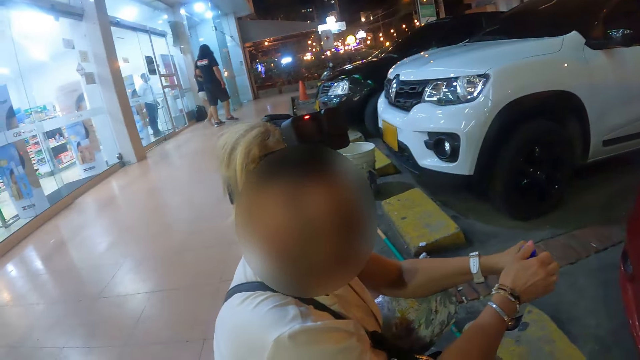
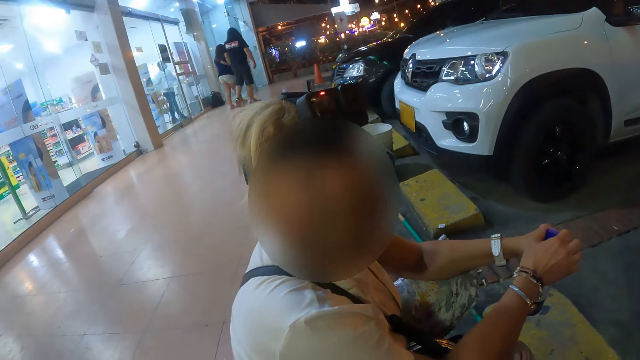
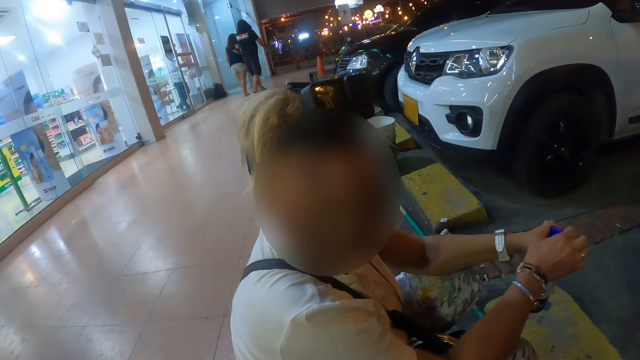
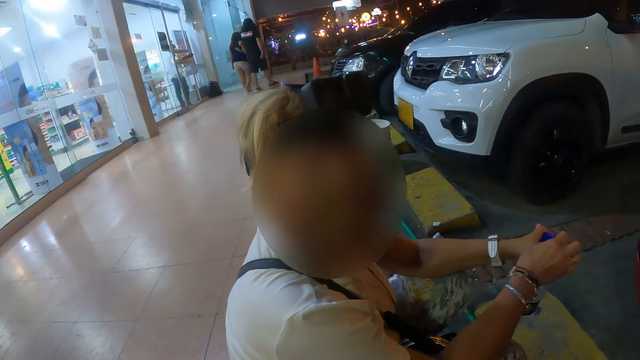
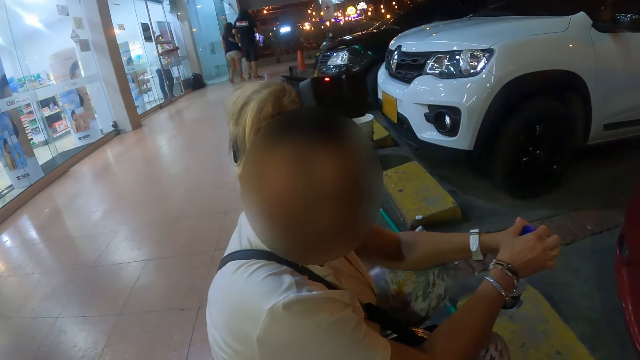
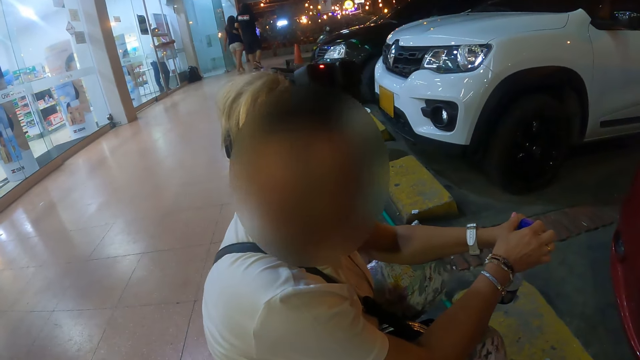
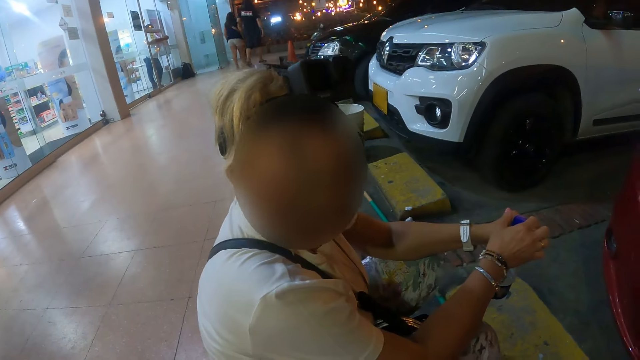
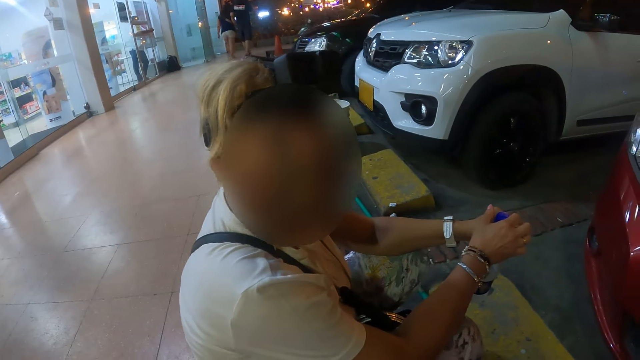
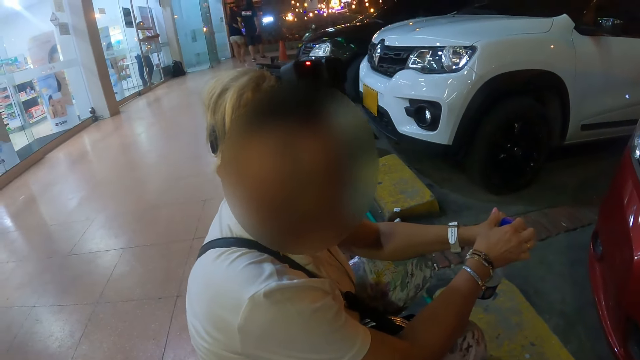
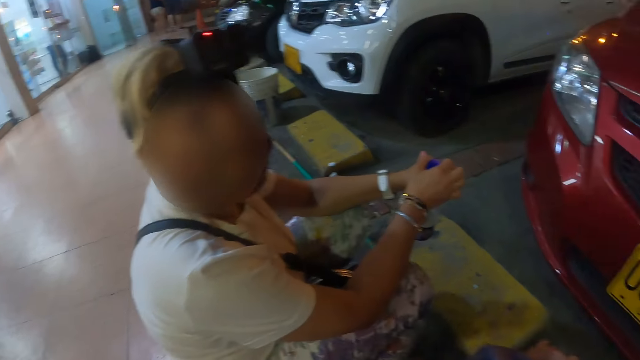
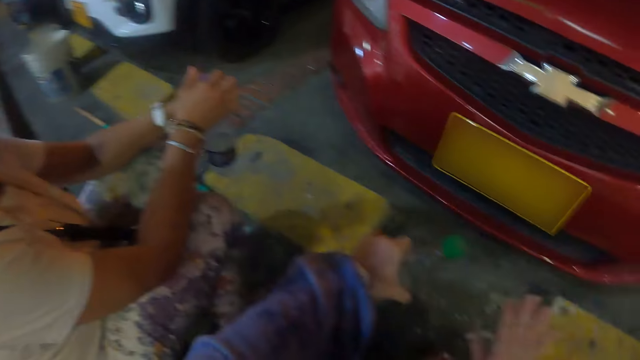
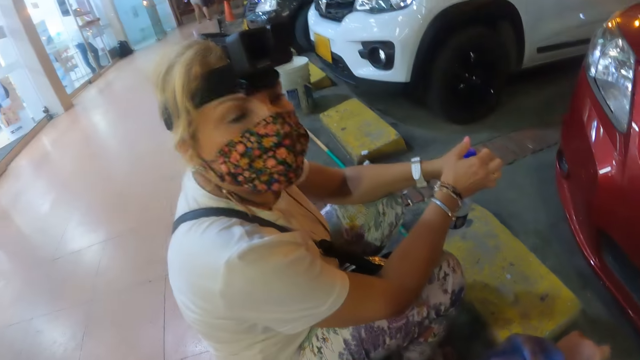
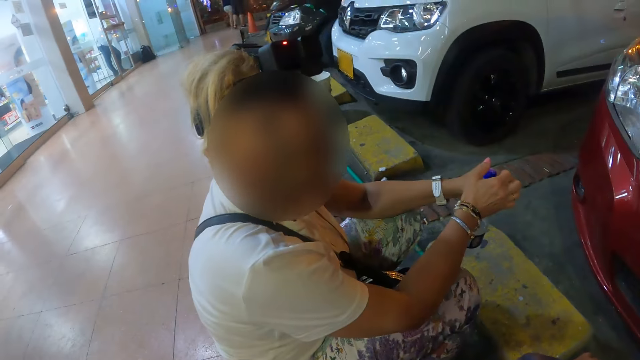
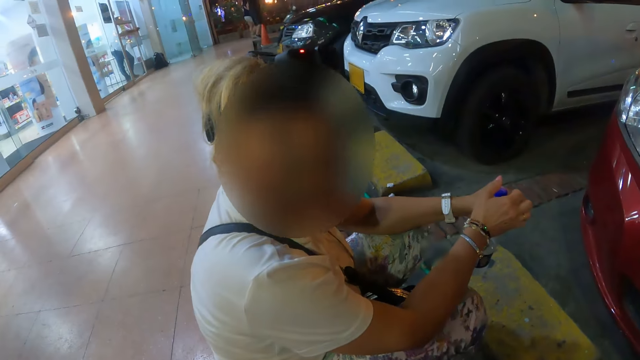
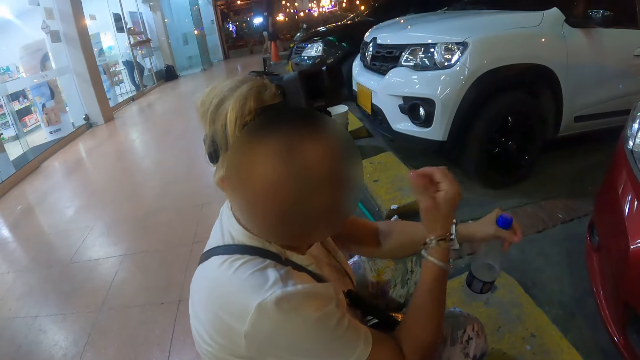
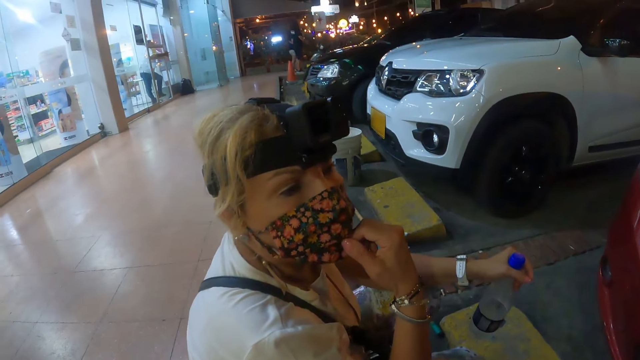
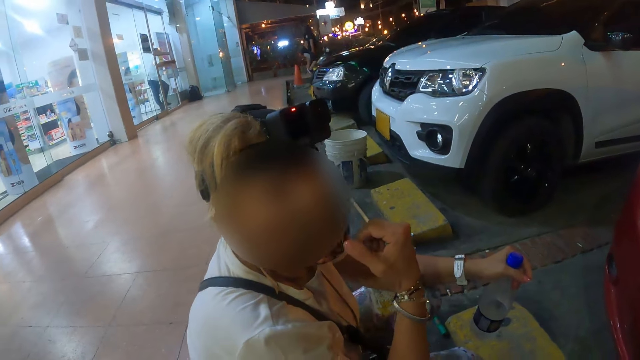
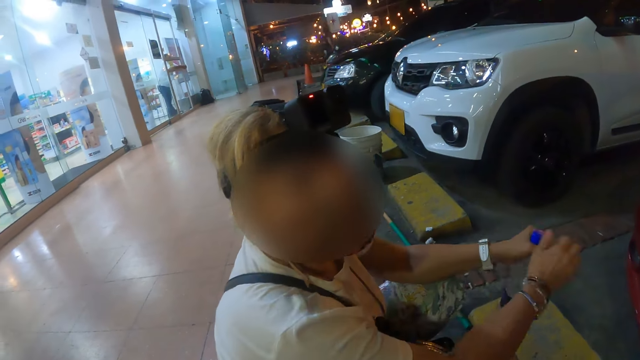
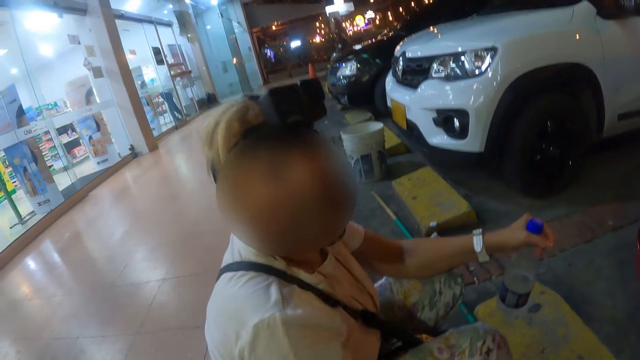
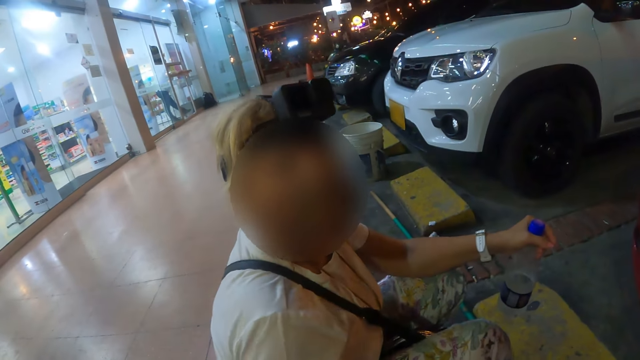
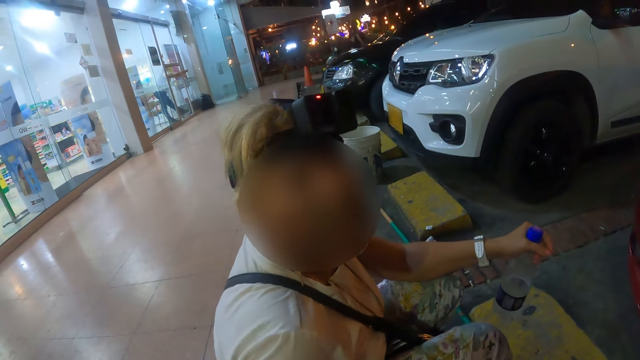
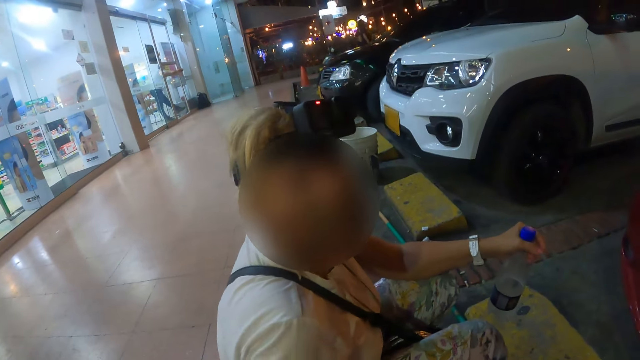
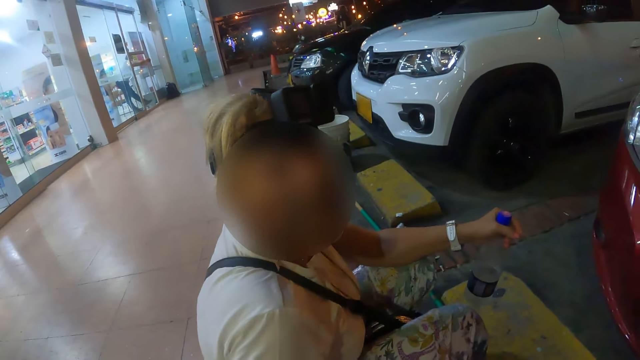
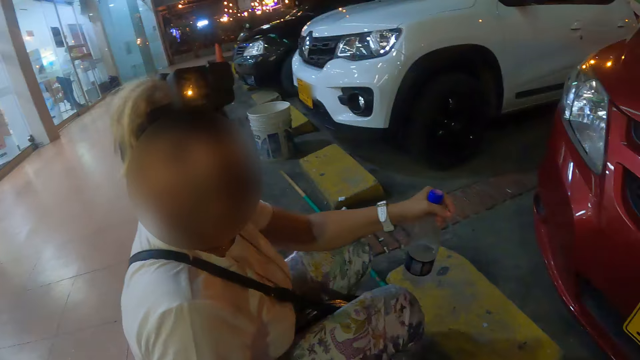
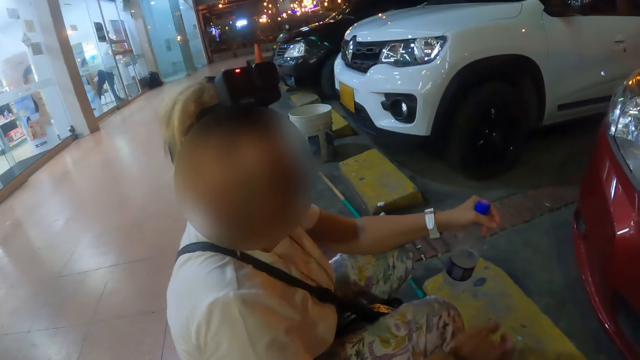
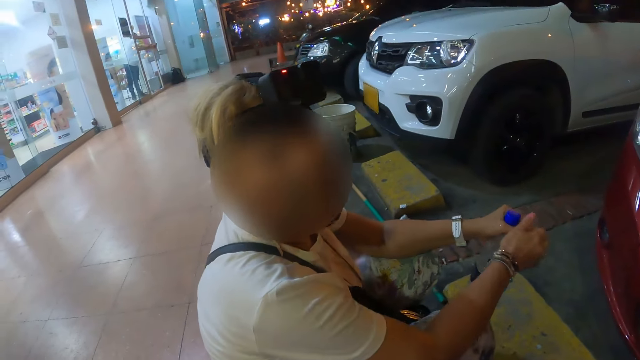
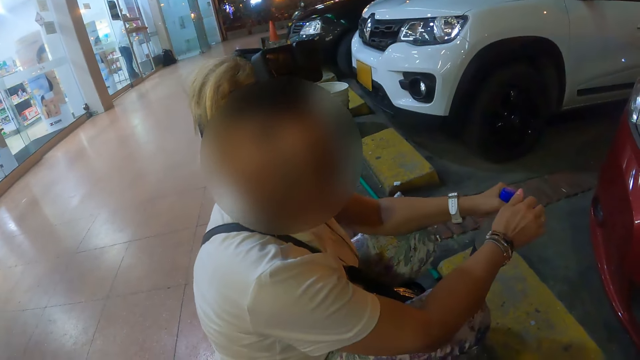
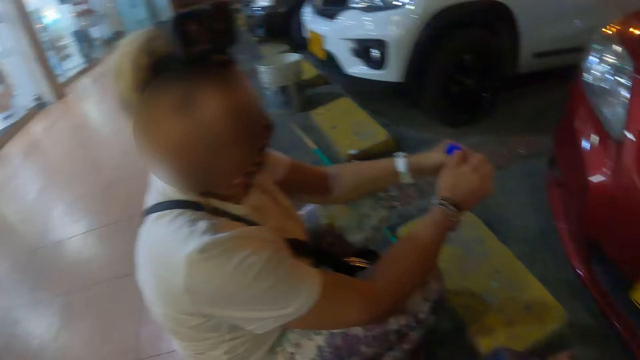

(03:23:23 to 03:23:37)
A woman adjusts the mask with the right hand. The woman adjusts her hand, moves the right hand, and interacts with the camera wearer.

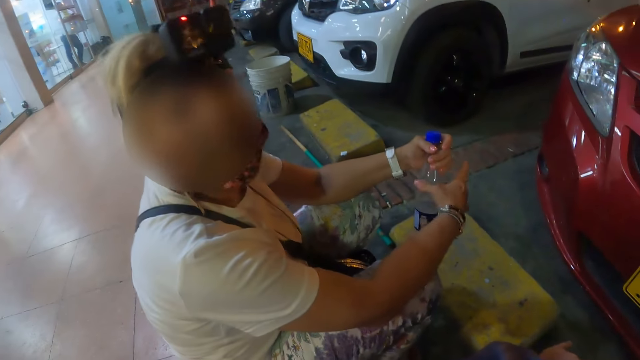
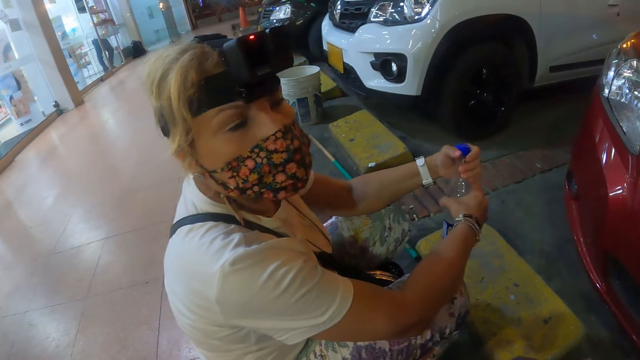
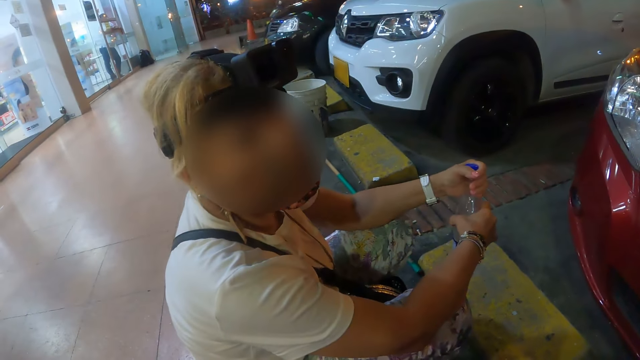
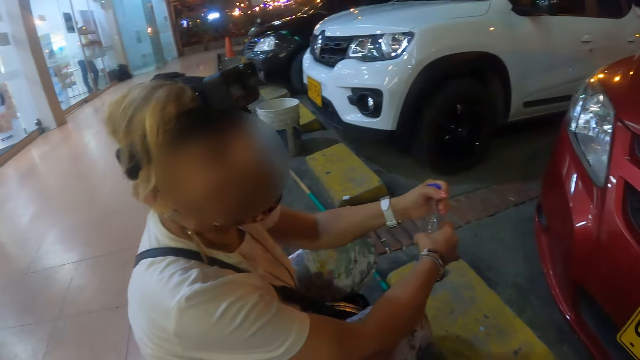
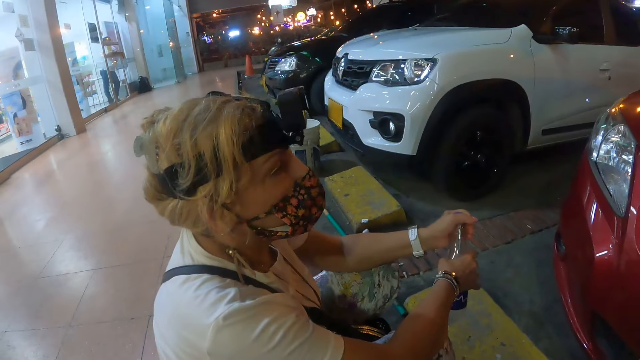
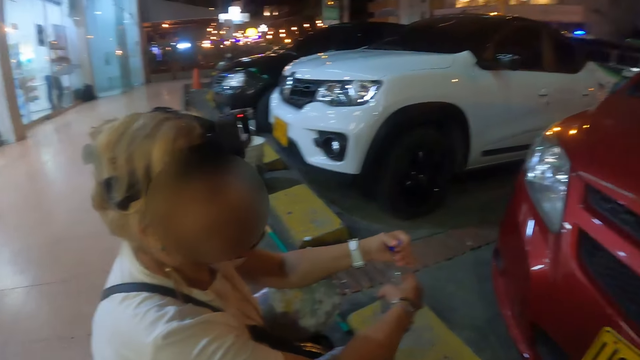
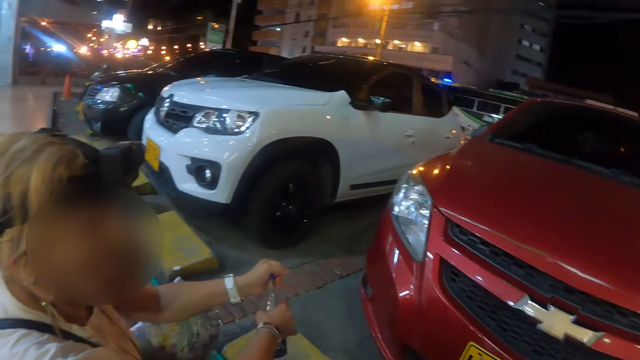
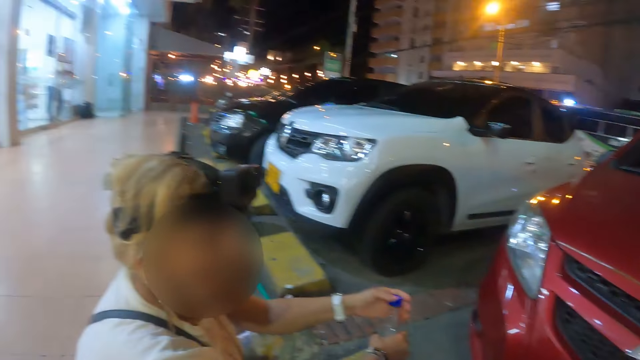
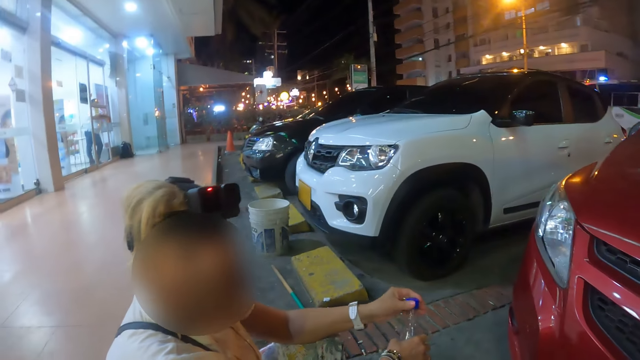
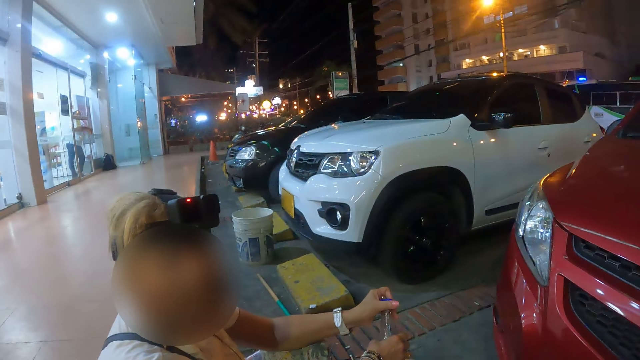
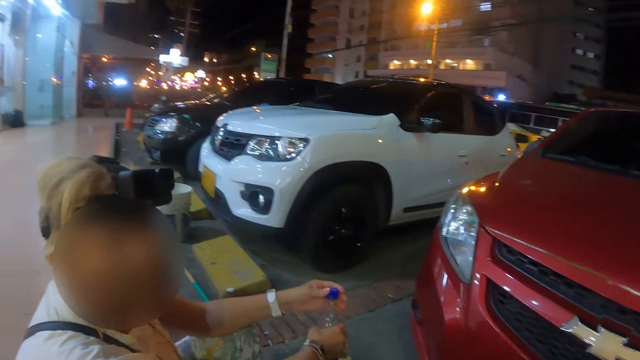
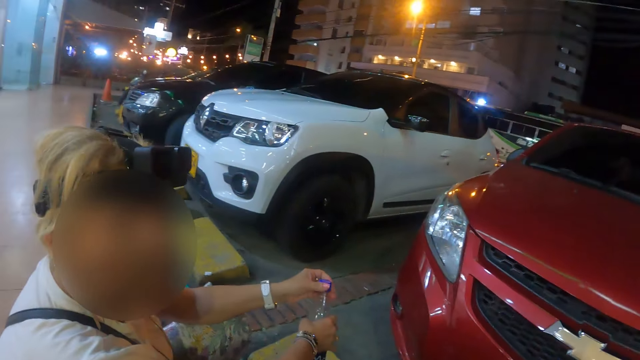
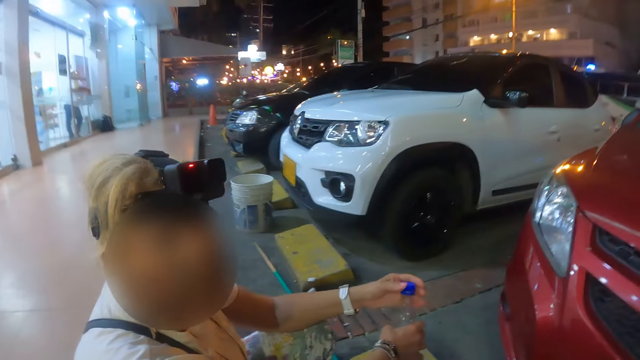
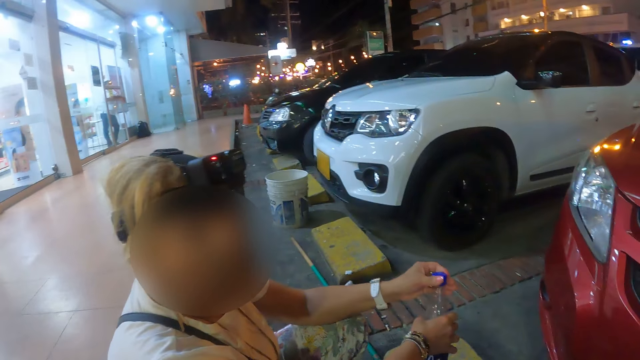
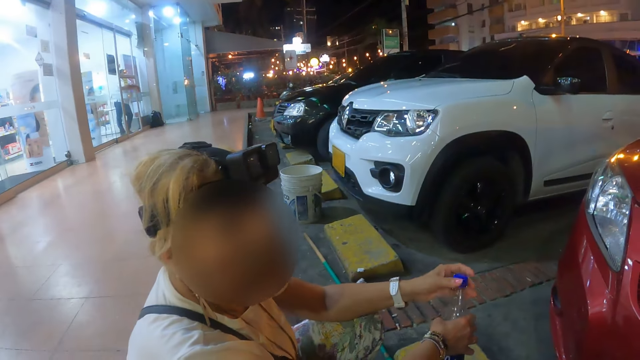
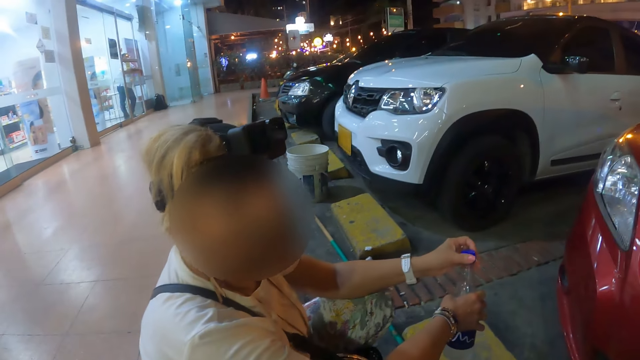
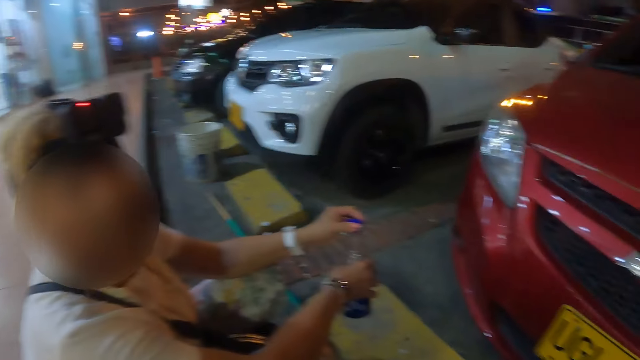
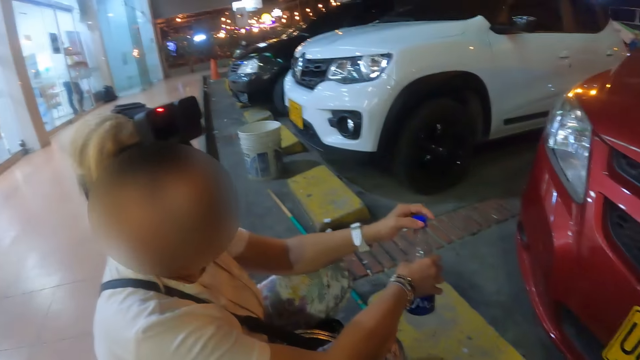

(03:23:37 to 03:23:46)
The woman holds the bottle of water with both hands and opens the bottle with the left hand. The camera wearer looks around the area. The woman opens the bottle and interacts with the camera wearer. The camera wearer looks around the area. The woman adjusts the bottle lid. The camera wearer looks around the area.
